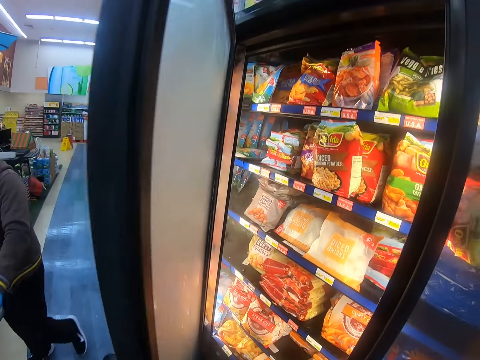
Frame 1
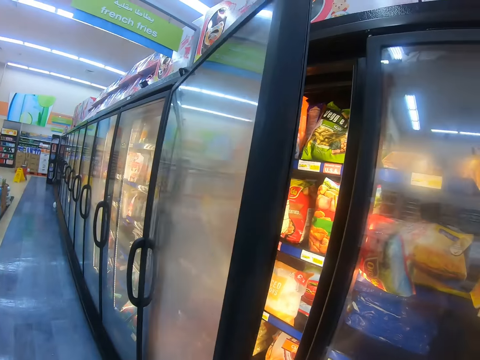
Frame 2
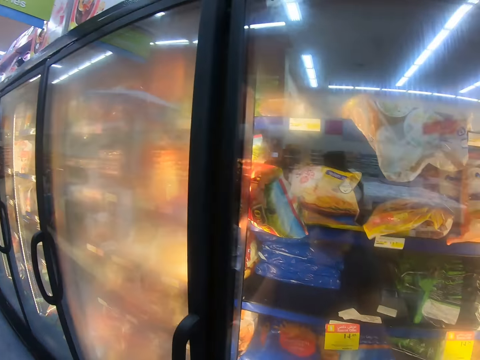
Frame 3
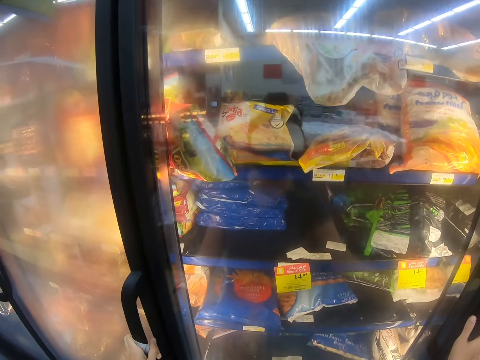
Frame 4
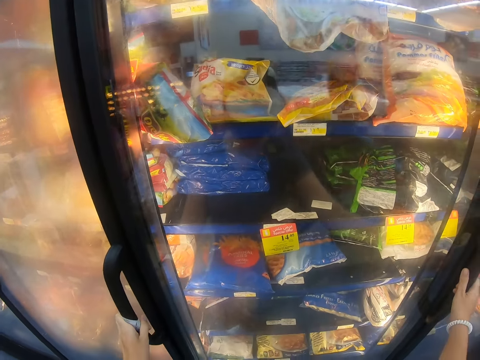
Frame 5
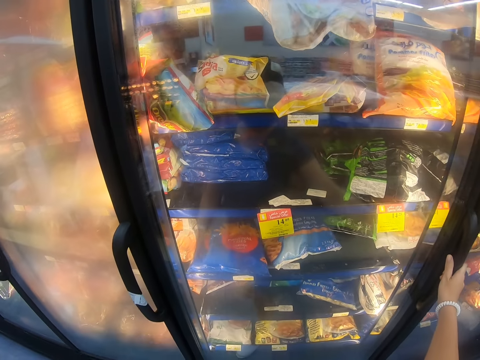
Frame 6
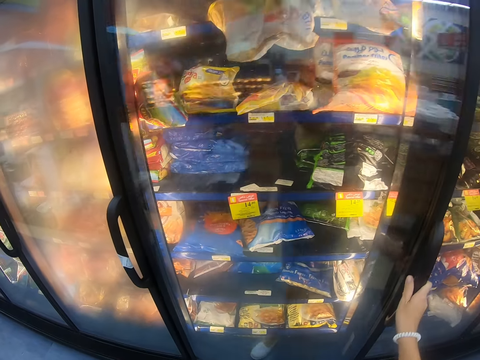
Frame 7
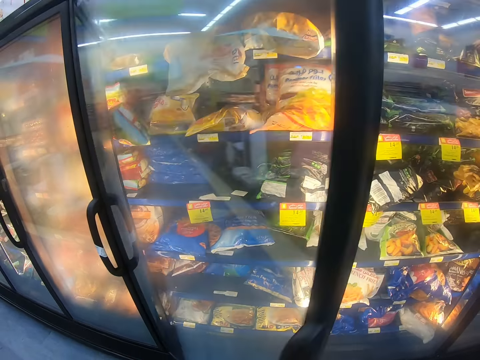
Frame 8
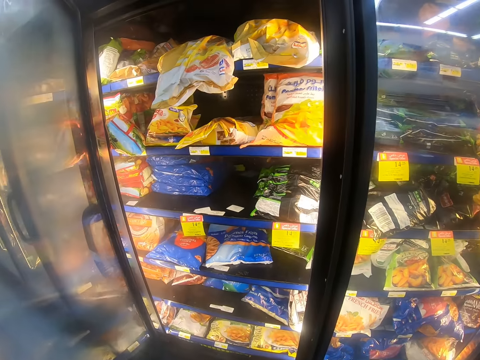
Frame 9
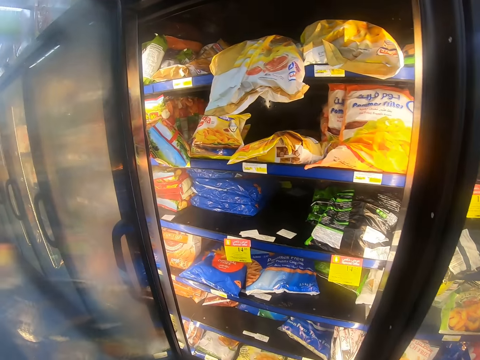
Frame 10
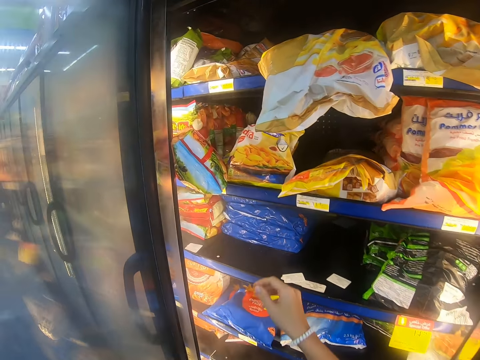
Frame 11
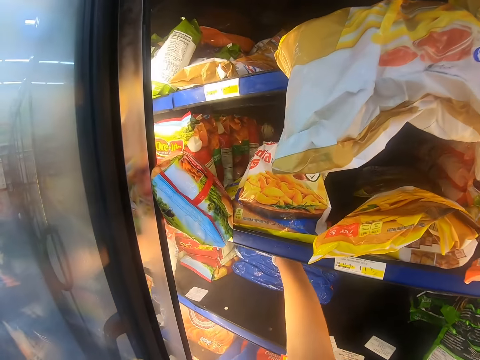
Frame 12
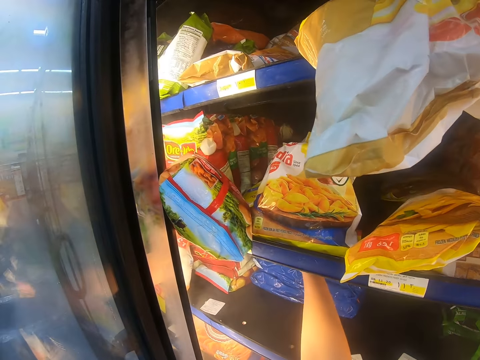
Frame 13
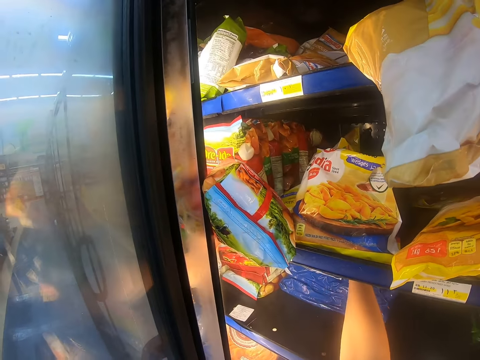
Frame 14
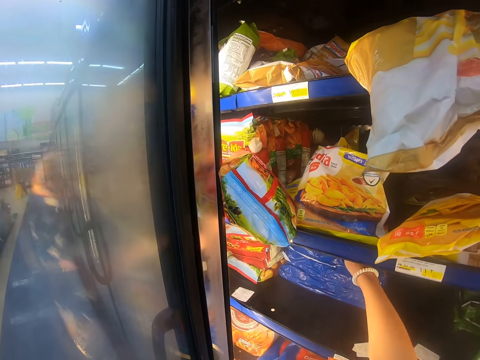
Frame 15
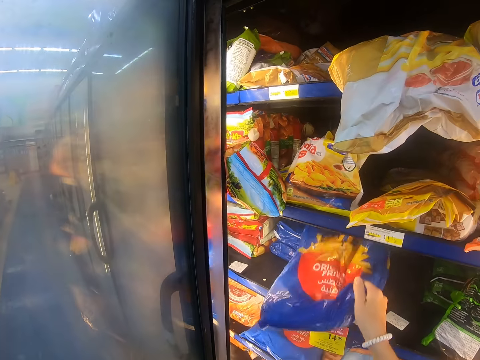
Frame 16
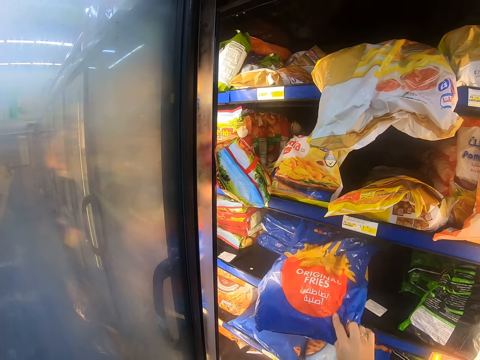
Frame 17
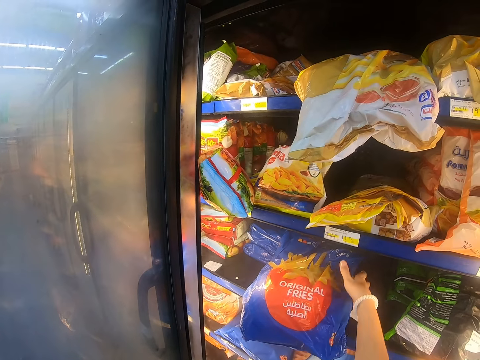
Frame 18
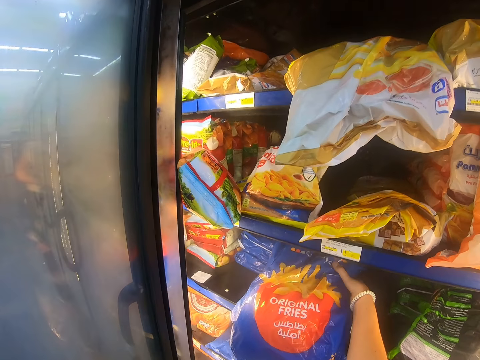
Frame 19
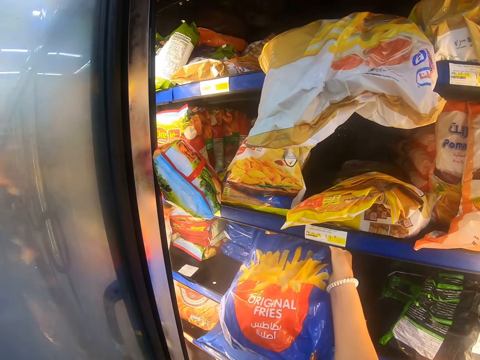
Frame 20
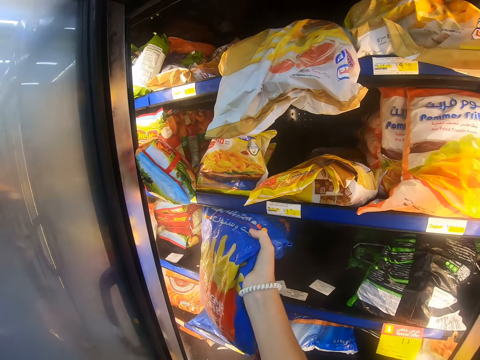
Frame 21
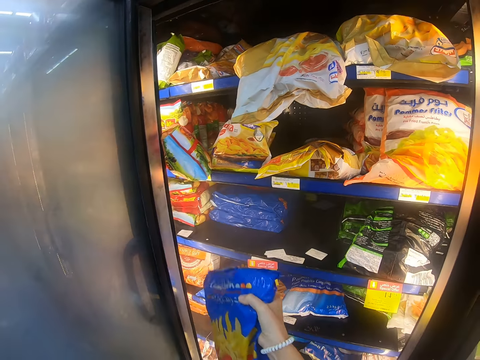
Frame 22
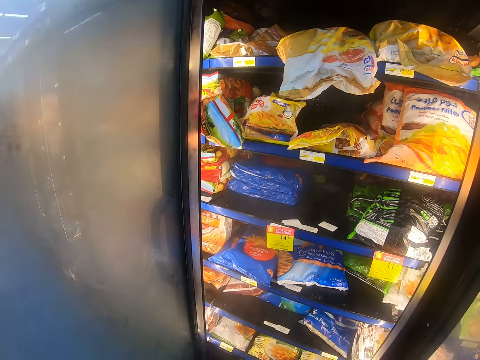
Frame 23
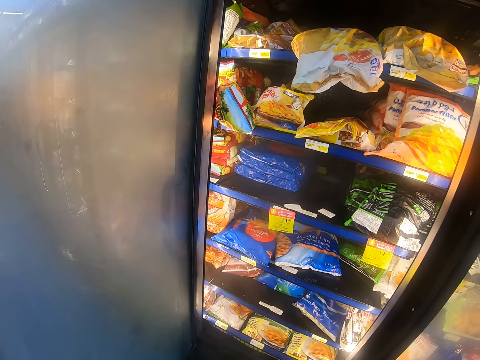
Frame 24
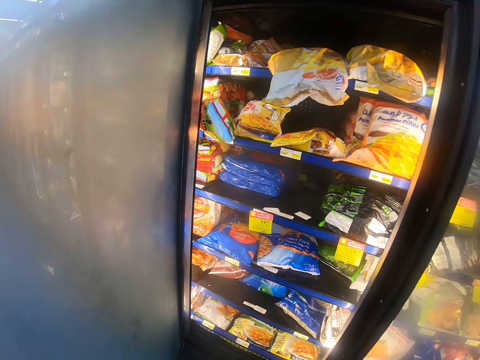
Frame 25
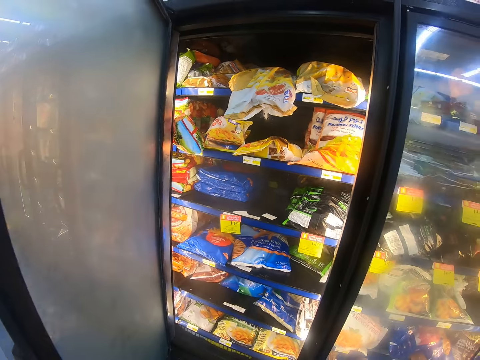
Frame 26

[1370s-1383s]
The camera wearer closes the fridge door. They look around the supermarket shelf. They open the supermarket fridge. They look around the supermarket shelf. They move the packet. They pick up the fries from the fridge. They close the refrigerator. They look around the supermarket shelf.

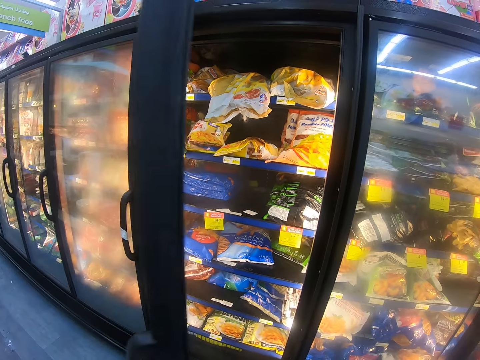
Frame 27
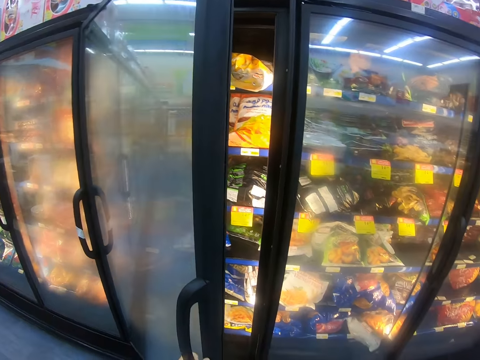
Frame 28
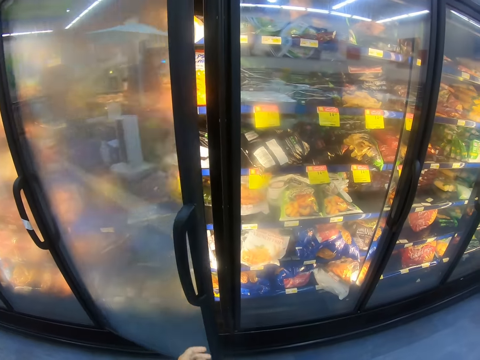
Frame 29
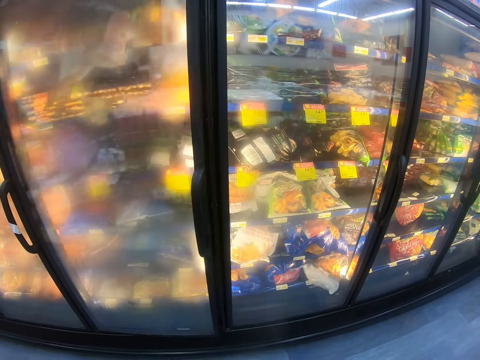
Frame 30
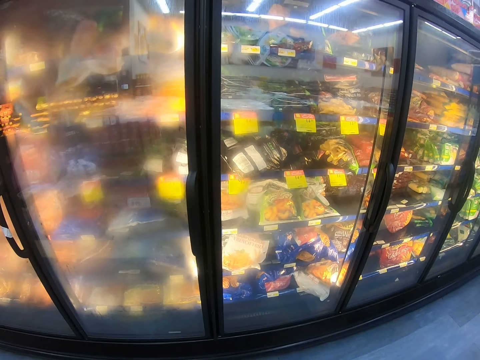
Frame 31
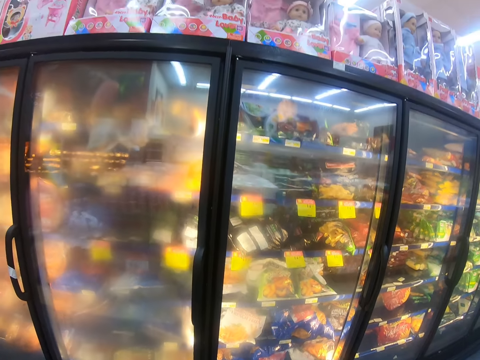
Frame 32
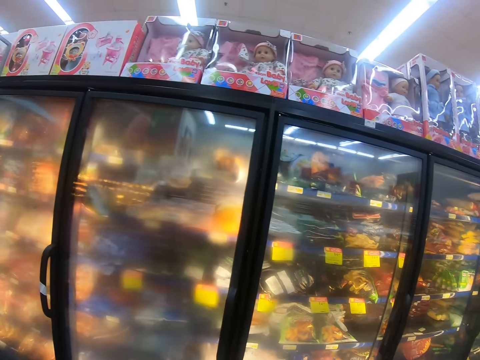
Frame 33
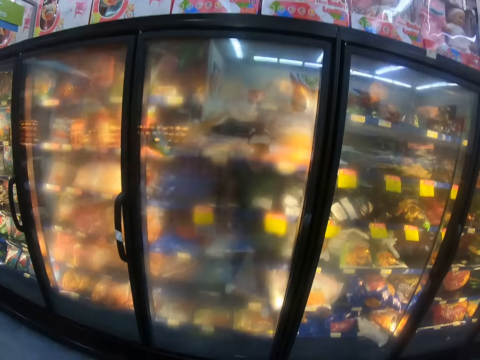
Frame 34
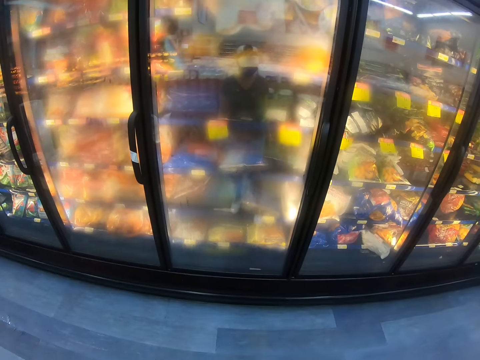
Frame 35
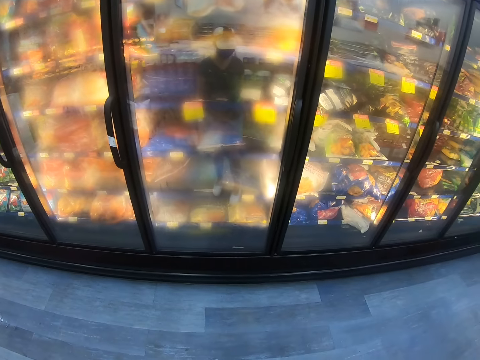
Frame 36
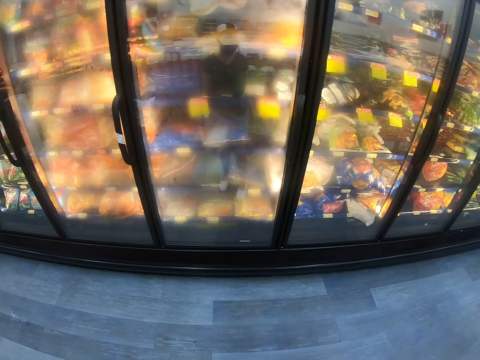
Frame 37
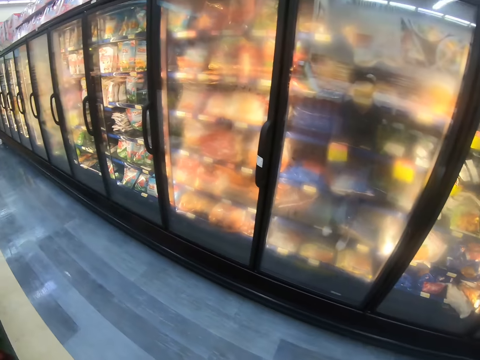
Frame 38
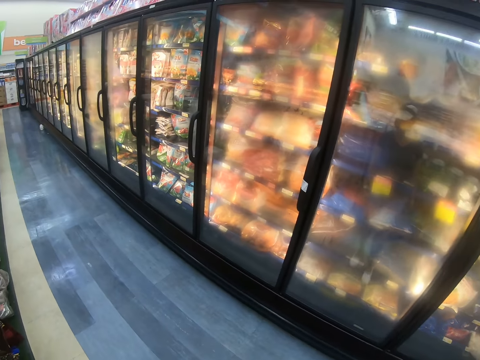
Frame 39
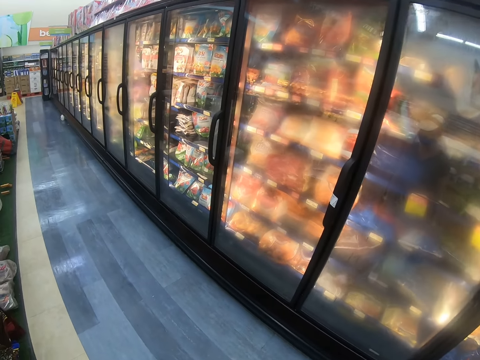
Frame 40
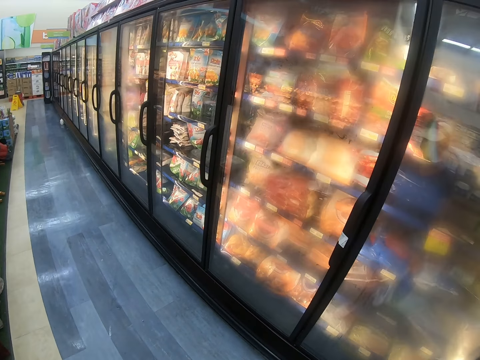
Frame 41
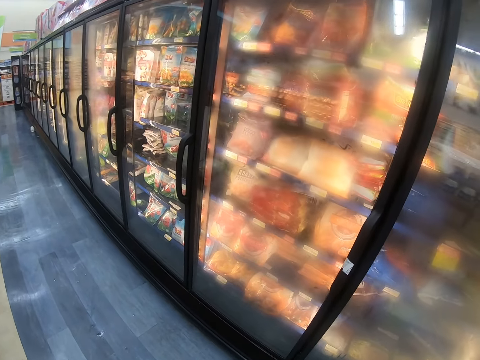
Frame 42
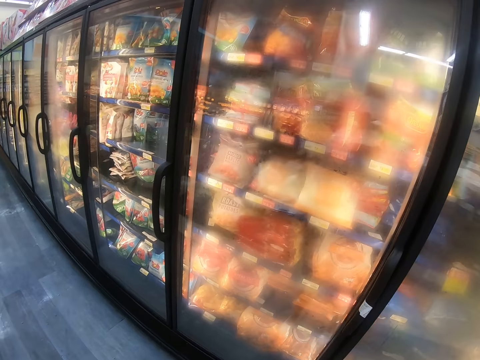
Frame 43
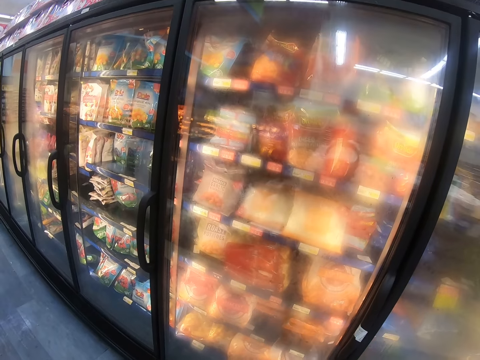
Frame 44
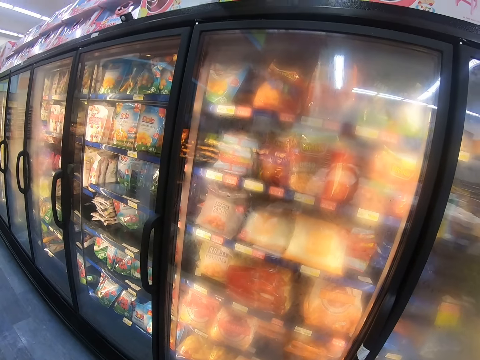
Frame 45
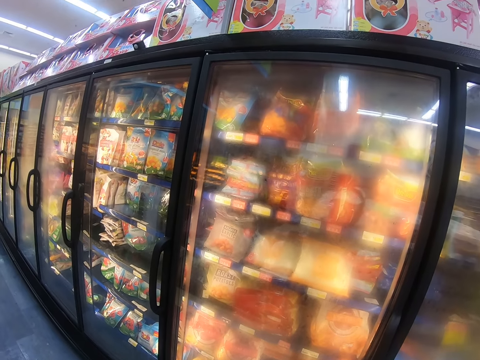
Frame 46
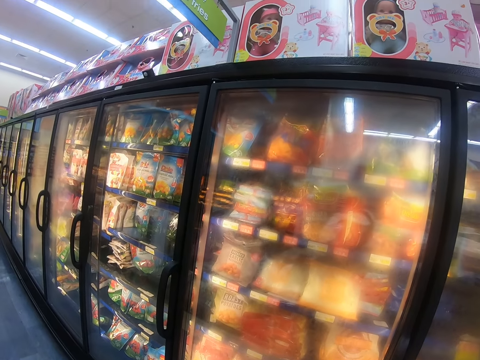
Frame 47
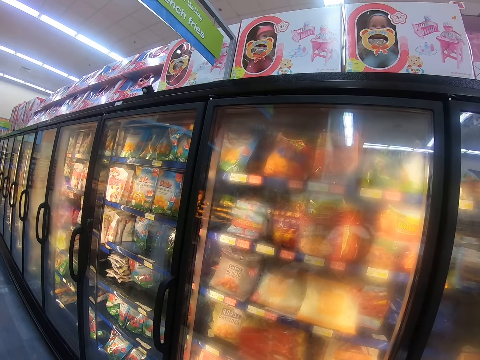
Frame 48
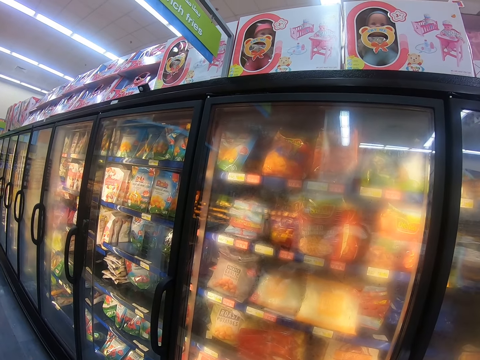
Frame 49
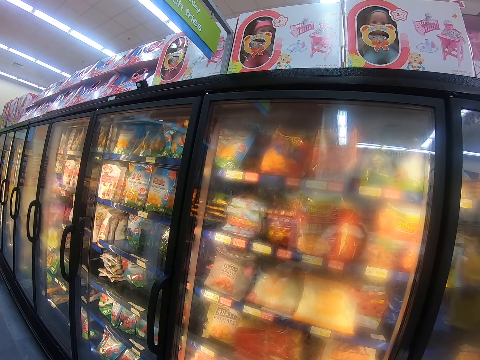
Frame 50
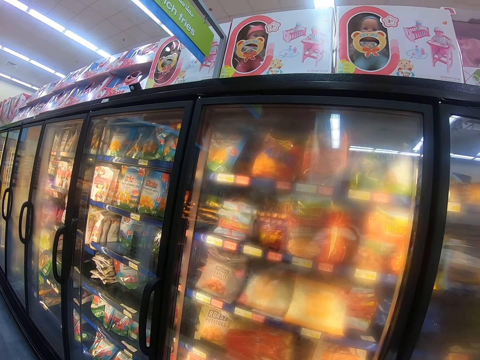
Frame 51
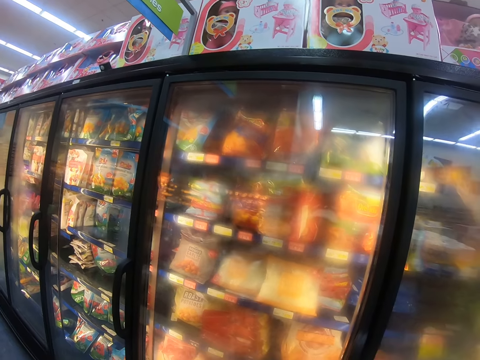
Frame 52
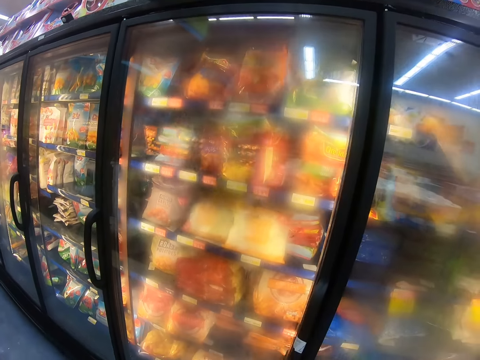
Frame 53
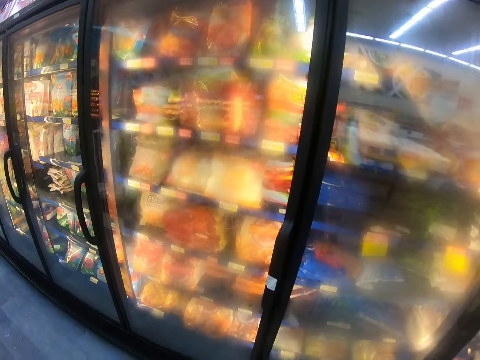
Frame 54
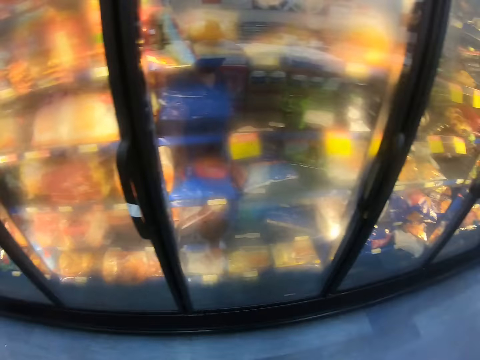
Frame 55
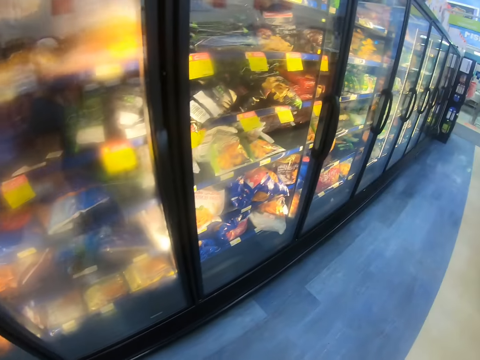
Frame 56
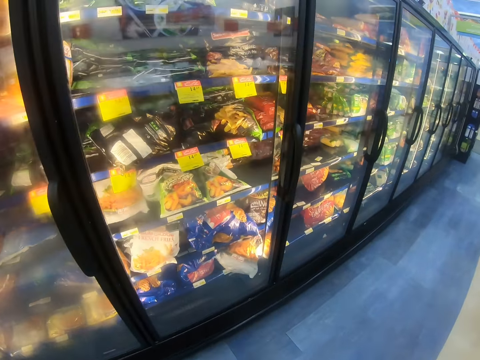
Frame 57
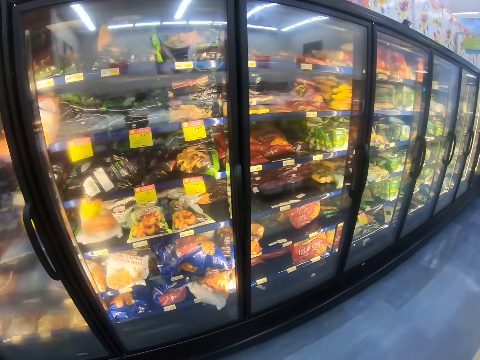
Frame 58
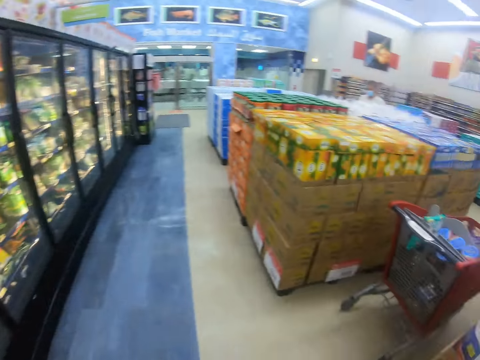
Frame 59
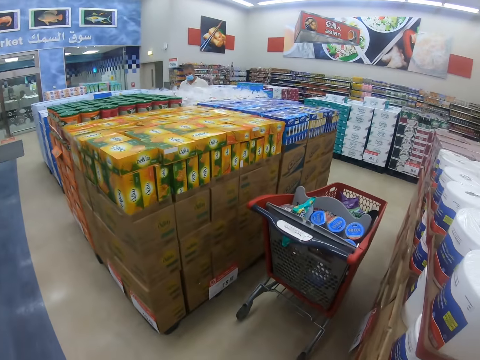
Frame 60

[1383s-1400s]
The camera wearer moves the leg. They look around the supermarket shelf. They step forward. They look at the refrigerator. They step forward. They look around the supermarket shelf and walk around the supermarket.
